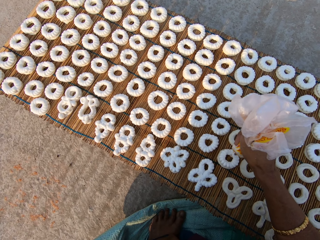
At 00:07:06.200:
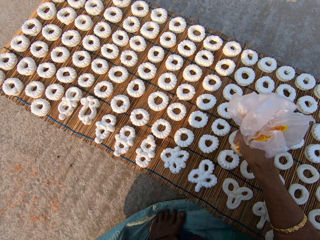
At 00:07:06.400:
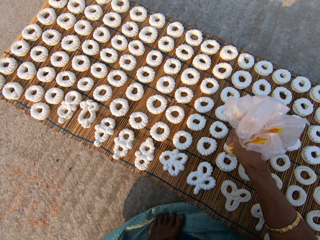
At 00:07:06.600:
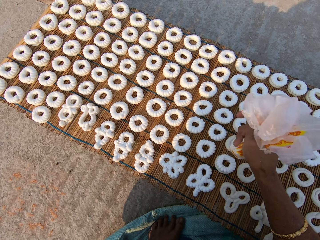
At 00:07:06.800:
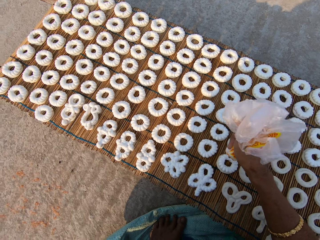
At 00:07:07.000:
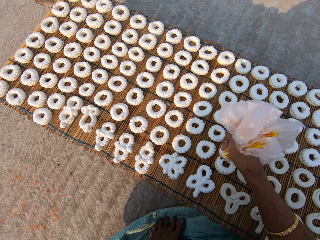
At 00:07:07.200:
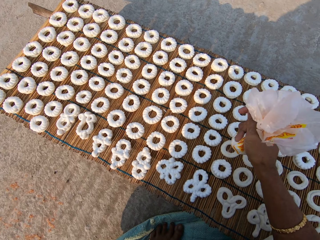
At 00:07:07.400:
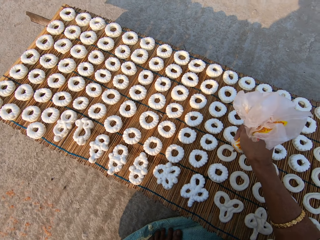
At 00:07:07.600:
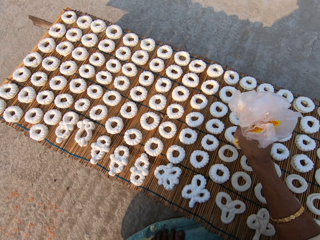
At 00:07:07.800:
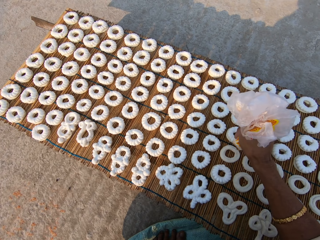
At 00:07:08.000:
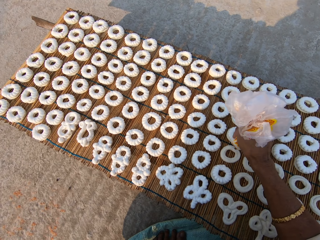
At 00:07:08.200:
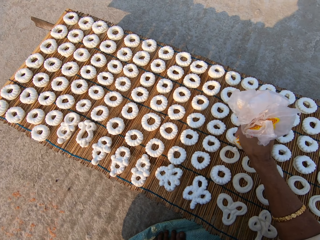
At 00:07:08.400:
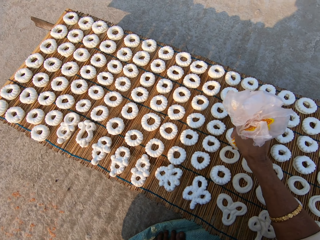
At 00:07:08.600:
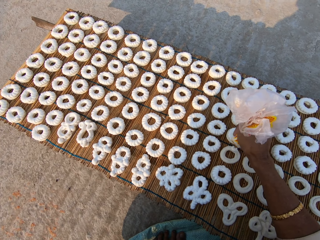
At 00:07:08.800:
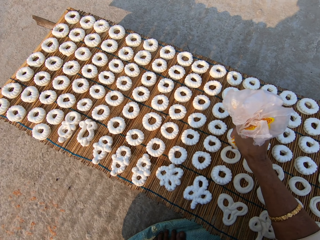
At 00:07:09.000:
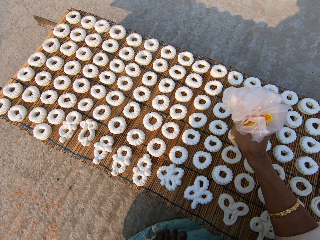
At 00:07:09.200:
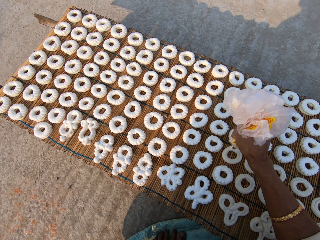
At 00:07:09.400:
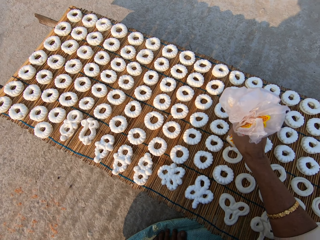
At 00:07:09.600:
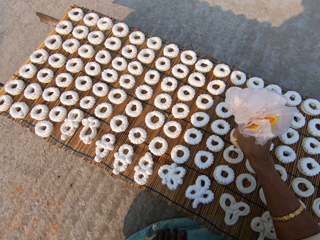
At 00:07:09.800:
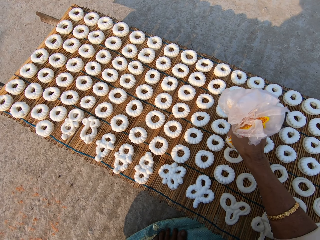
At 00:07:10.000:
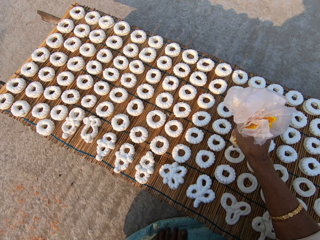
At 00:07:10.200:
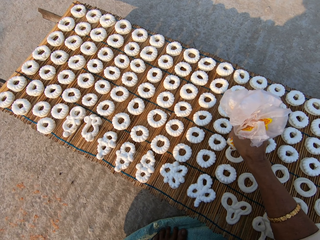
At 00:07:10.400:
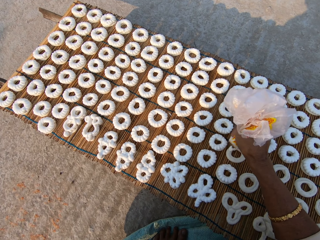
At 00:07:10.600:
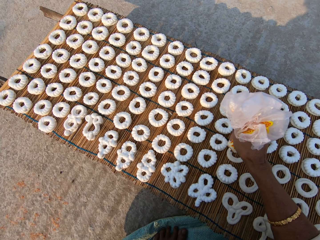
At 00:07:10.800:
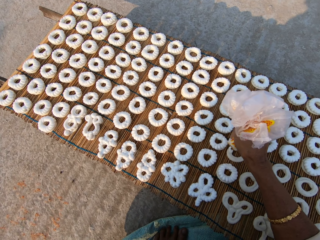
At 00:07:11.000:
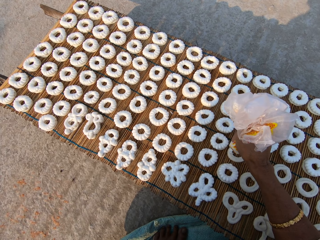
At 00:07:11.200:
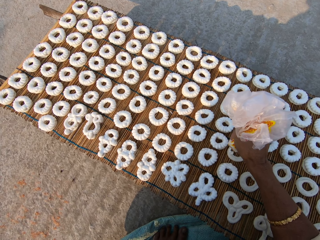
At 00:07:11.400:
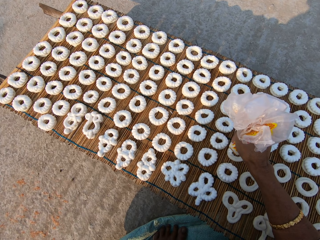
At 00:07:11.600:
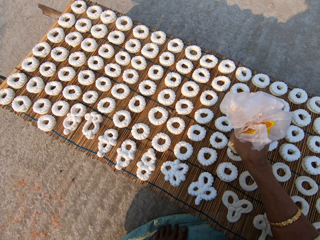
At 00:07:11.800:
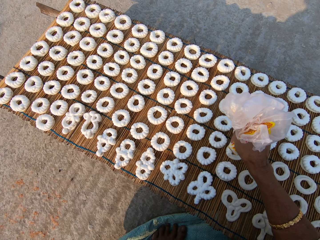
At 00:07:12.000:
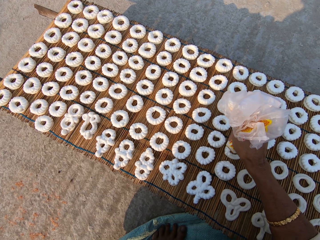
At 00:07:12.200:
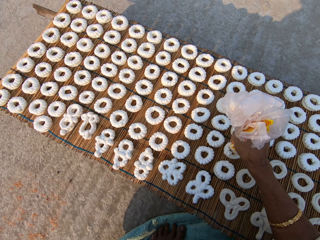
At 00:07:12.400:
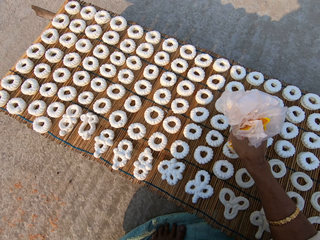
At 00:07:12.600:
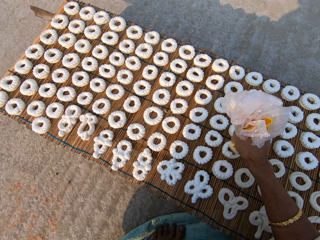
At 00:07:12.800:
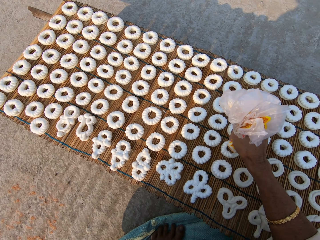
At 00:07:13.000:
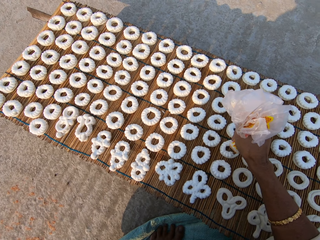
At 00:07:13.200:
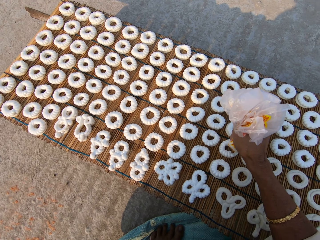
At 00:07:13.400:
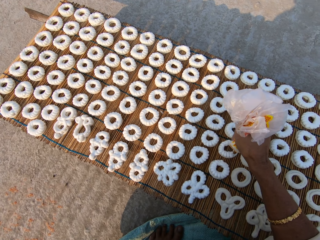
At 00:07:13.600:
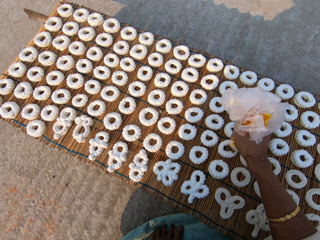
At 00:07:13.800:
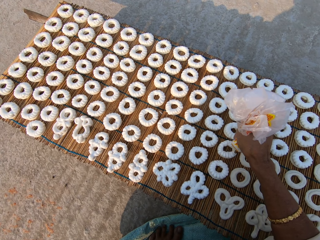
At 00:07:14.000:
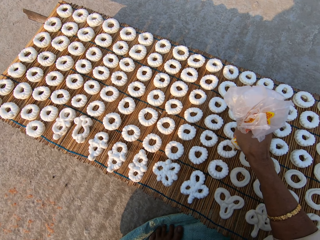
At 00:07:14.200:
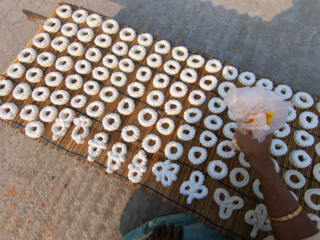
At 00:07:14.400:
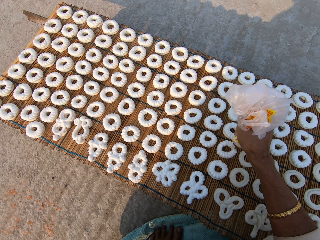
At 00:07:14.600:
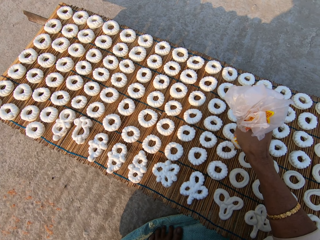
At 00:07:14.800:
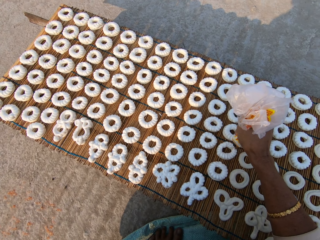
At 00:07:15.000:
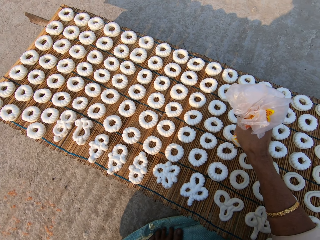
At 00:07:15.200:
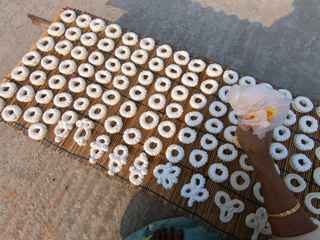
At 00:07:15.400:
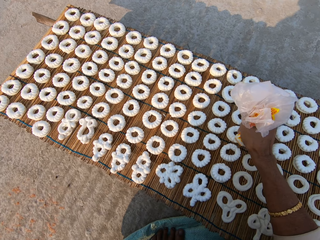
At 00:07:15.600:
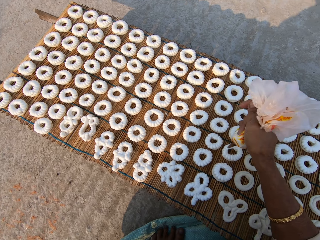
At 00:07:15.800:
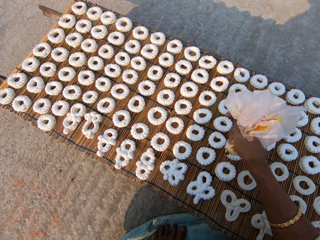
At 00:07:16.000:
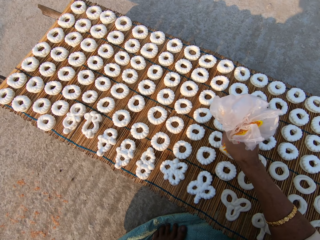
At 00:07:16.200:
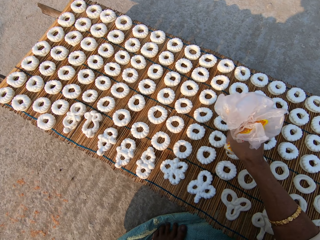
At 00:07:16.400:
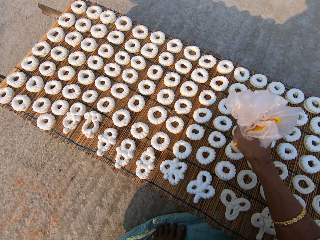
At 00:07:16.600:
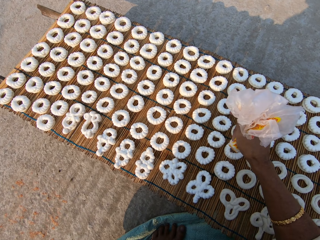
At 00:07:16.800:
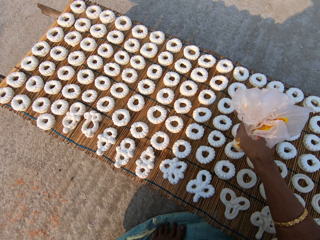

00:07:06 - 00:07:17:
The camera wearer applies flour paste from the plastic bag on another dough on the mat.

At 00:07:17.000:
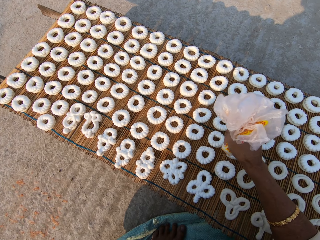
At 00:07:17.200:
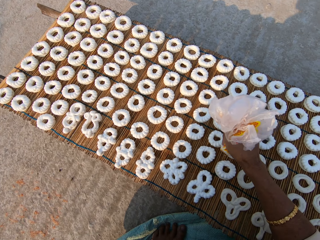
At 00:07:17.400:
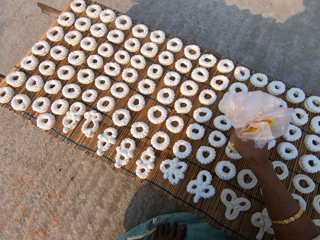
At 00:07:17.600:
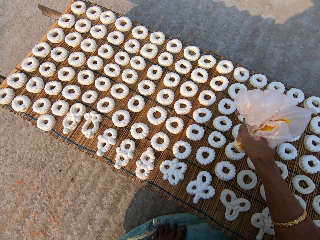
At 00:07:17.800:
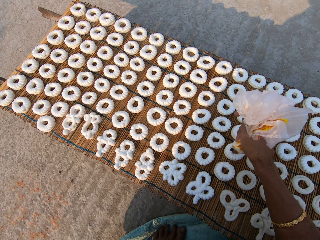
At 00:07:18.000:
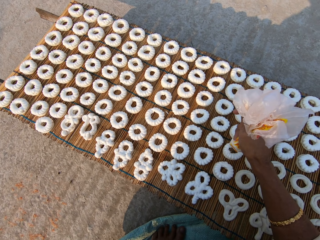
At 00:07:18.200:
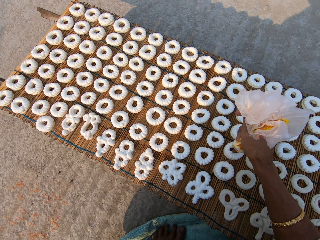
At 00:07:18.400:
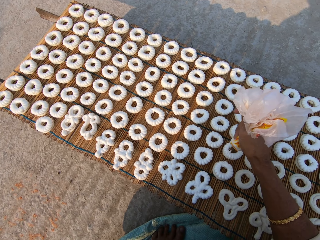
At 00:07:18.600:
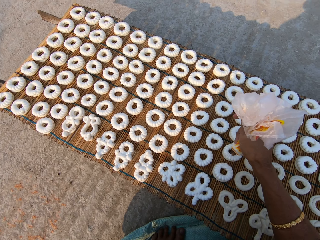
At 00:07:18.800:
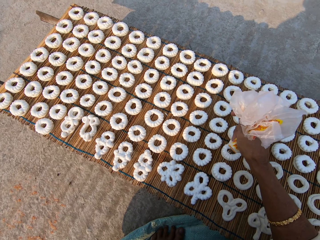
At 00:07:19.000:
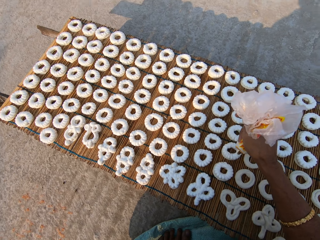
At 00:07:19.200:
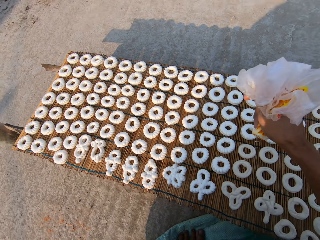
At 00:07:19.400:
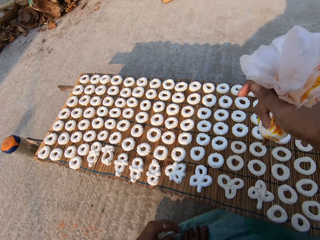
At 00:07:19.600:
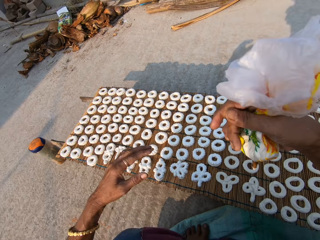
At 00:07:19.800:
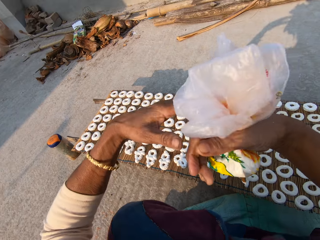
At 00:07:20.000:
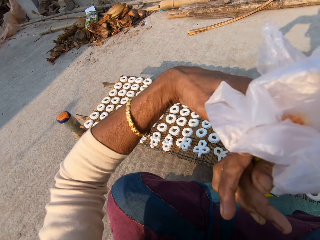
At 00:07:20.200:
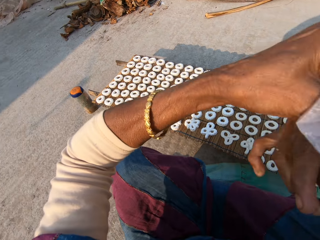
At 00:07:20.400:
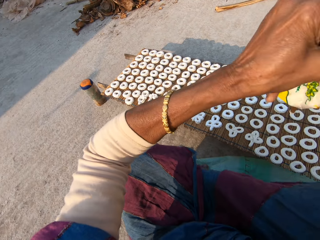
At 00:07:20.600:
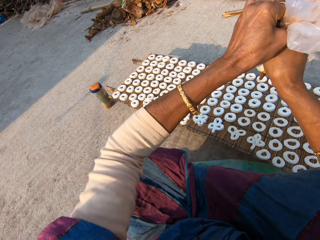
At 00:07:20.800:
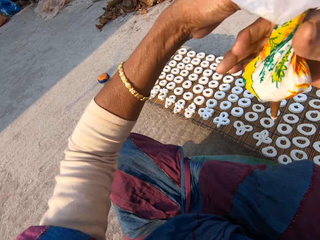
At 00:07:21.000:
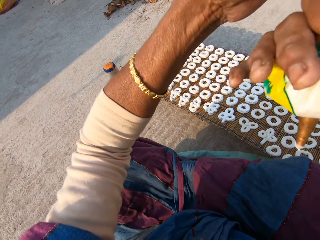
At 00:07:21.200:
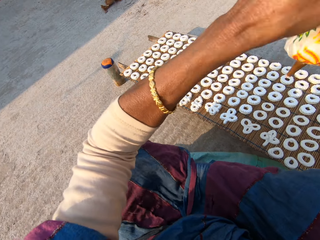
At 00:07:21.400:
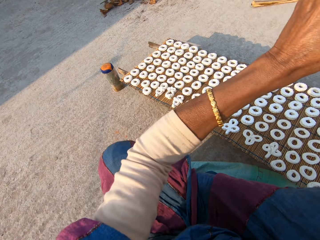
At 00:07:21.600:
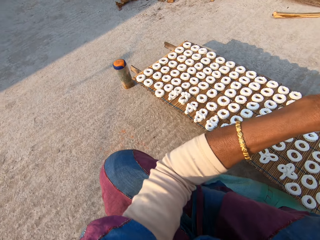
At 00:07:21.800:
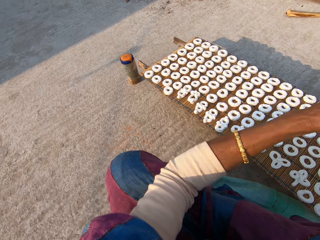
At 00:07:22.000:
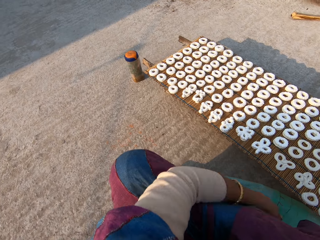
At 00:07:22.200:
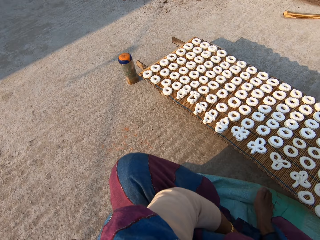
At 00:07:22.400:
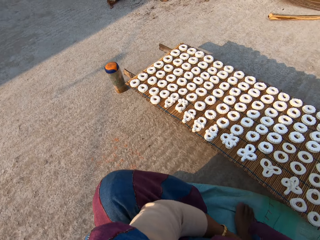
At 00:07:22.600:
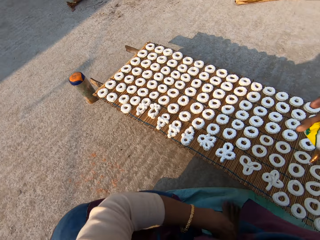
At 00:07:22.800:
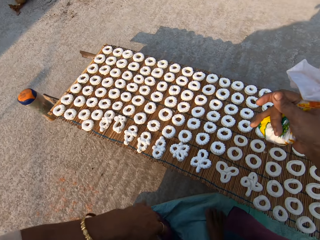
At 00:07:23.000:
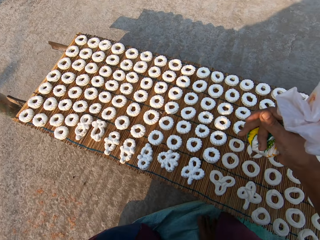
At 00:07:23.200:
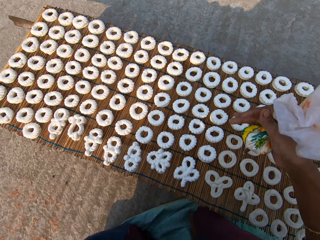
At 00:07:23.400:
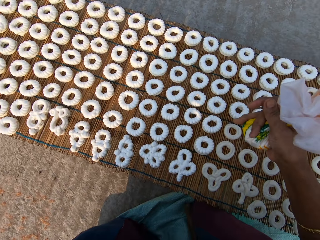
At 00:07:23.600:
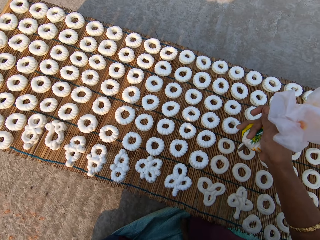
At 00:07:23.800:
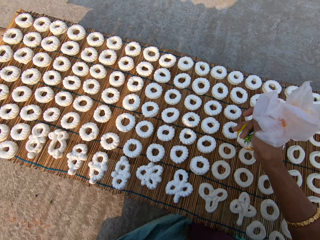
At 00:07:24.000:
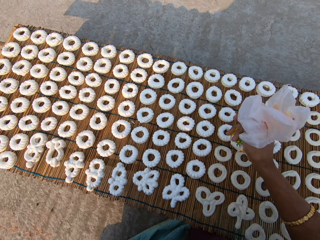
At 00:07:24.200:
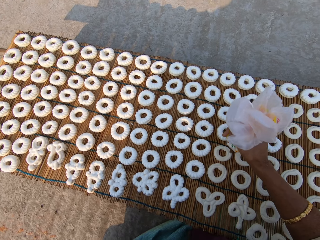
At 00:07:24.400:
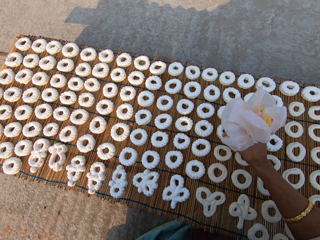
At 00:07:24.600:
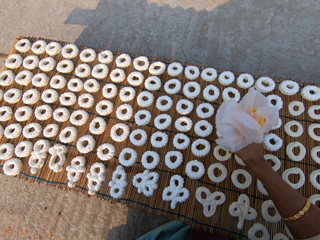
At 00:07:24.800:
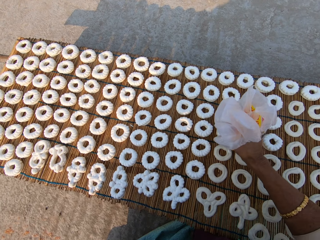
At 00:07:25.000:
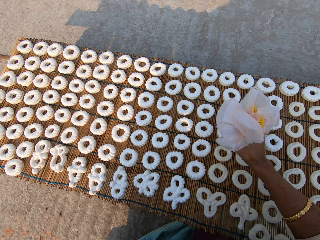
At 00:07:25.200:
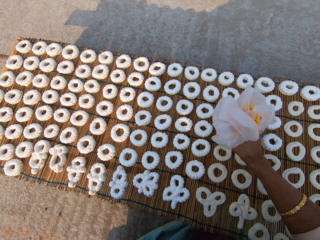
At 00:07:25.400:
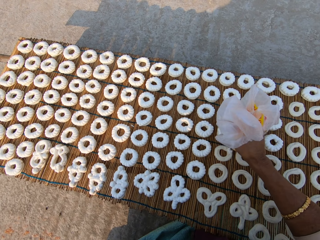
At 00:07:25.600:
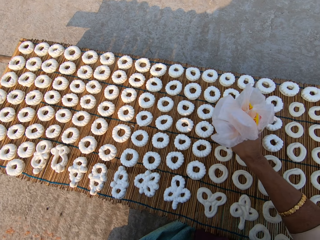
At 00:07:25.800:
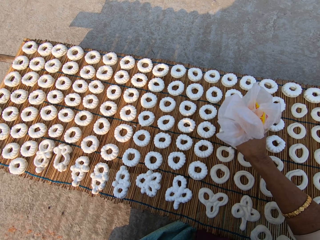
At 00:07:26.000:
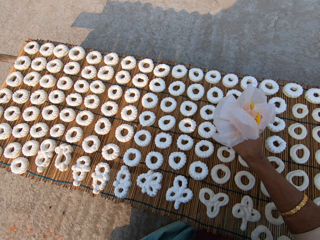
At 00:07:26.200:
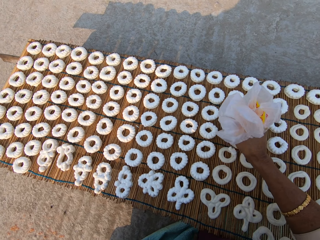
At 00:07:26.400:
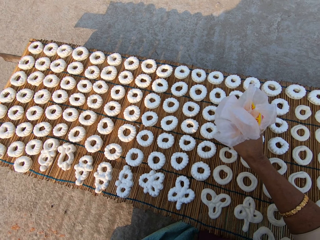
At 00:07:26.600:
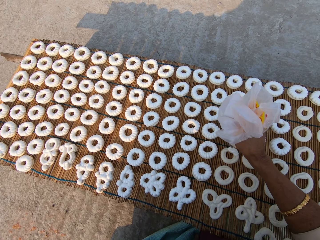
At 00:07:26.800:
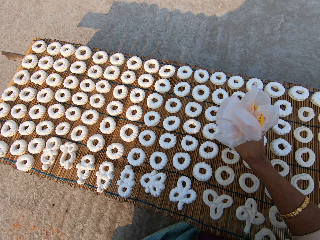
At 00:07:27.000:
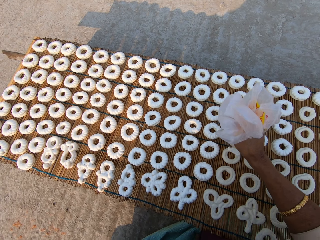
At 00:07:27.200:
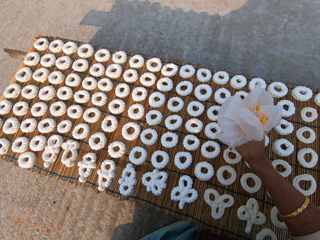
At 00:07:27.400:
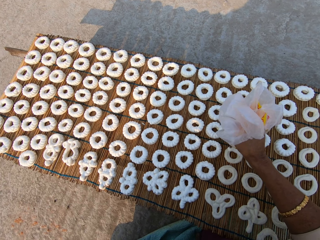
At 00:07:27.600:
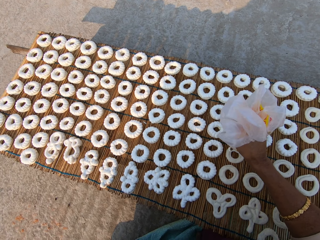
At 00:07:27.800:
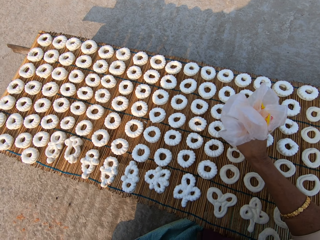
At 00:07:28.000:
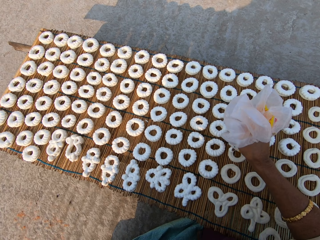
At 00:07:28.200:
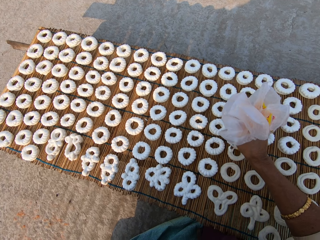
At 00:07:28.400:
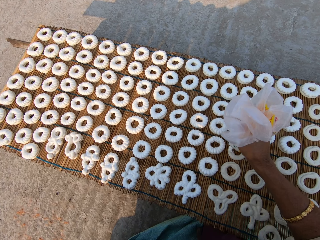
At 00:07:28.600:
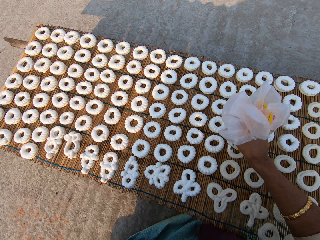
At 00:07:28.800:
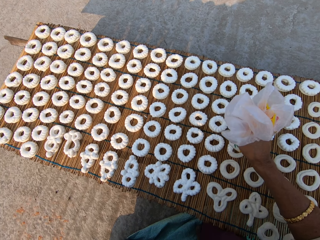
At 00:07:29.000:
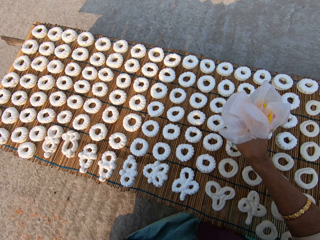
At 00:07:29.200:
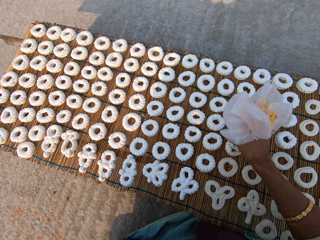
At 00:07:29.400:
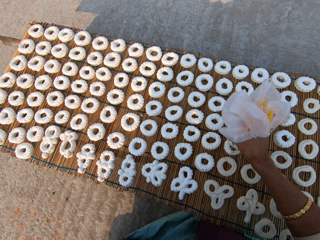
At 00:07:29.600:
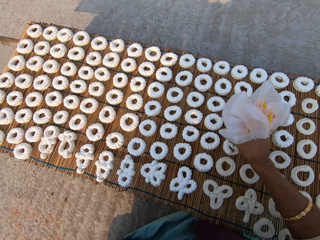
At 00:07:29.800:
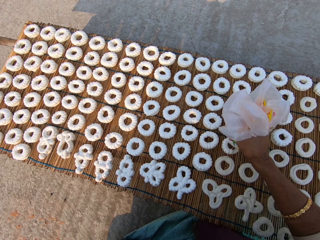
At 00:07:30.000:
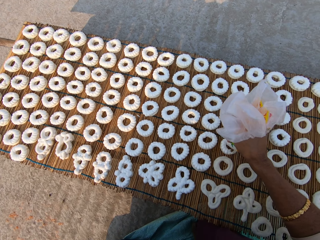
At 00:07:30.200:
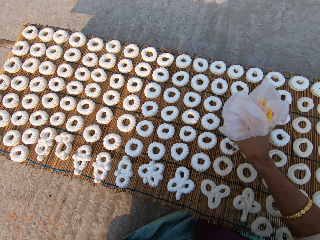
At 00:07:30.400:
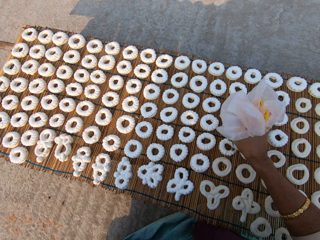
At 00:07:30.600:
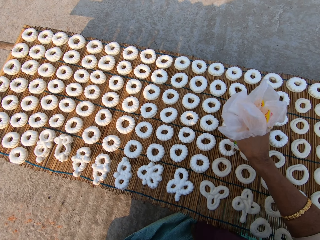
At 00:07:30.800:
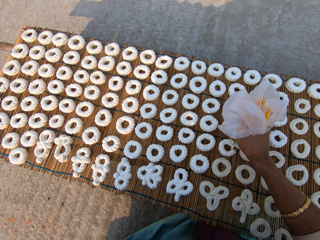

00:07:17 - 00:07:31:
The camera wearer tightens the plastic bag with cream. They apply flour paste from the plastic bag on another dough on the mat.
